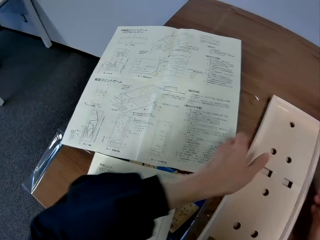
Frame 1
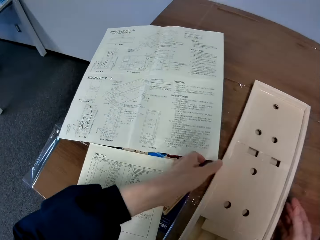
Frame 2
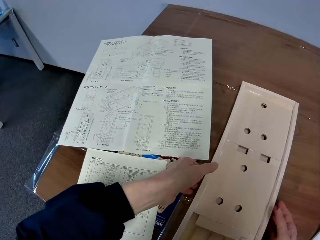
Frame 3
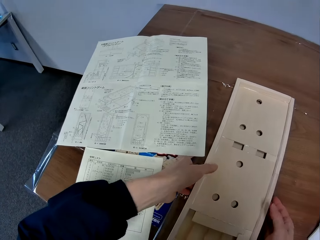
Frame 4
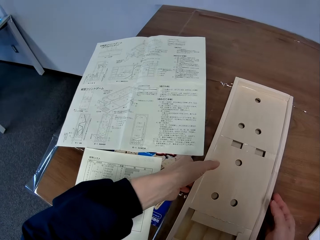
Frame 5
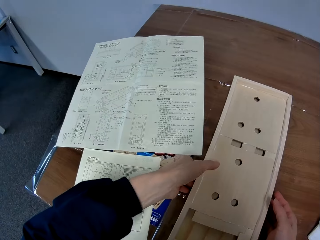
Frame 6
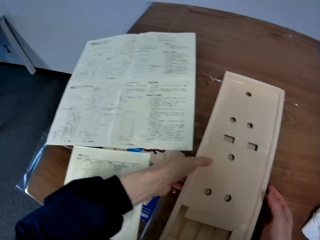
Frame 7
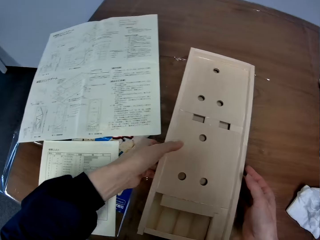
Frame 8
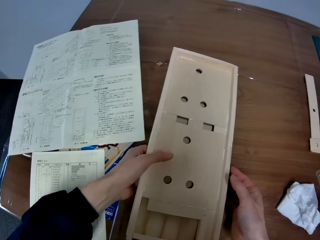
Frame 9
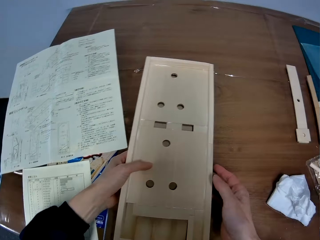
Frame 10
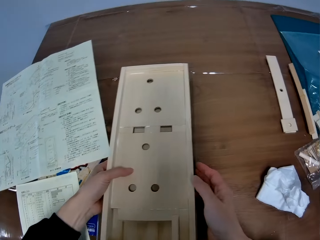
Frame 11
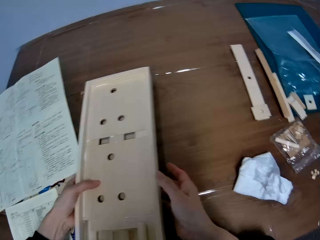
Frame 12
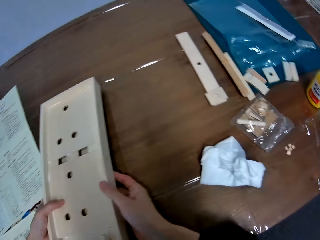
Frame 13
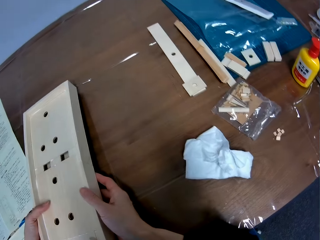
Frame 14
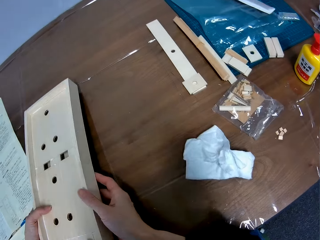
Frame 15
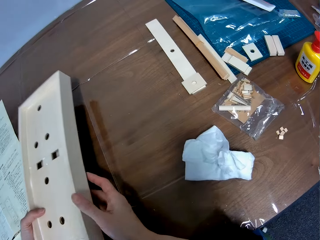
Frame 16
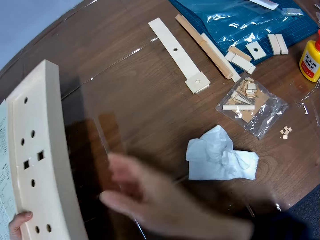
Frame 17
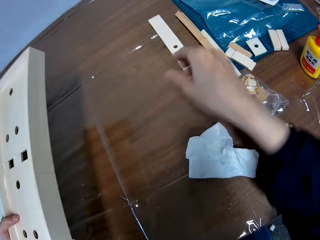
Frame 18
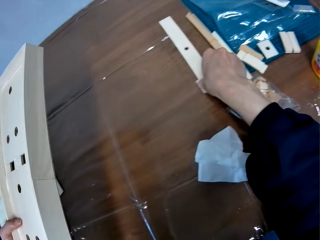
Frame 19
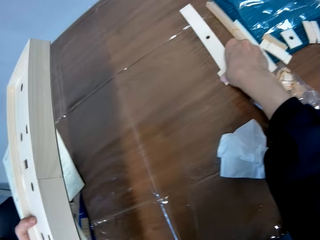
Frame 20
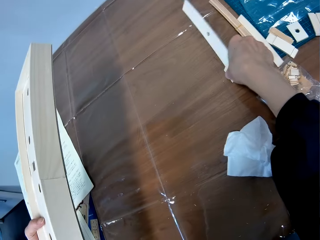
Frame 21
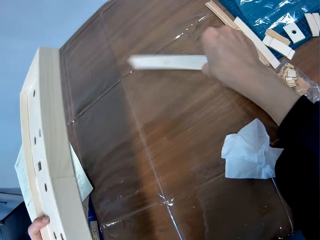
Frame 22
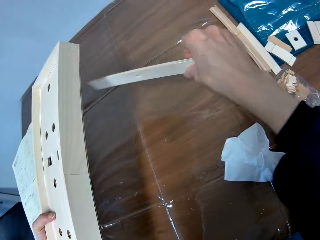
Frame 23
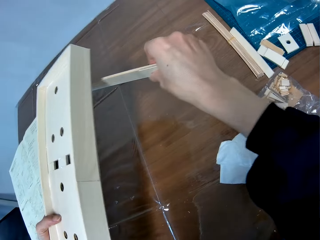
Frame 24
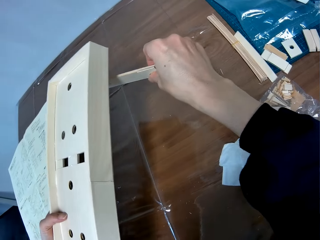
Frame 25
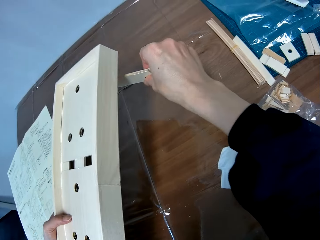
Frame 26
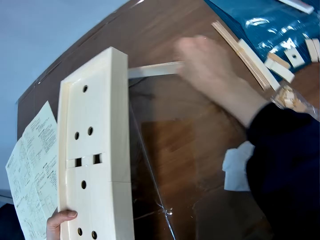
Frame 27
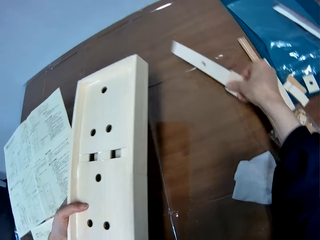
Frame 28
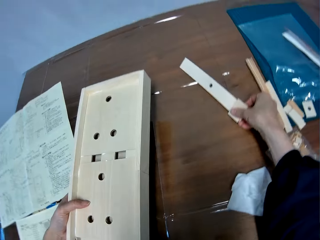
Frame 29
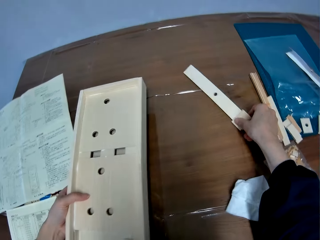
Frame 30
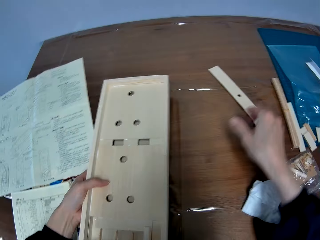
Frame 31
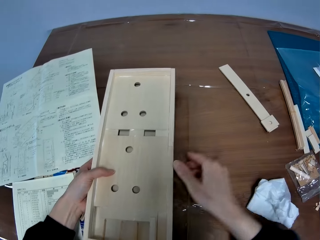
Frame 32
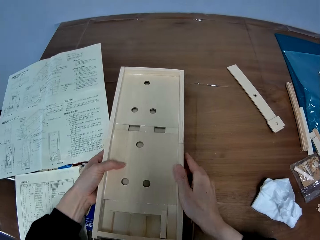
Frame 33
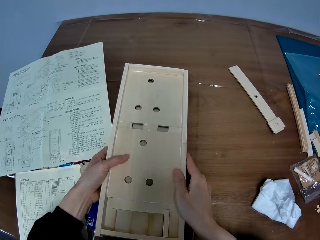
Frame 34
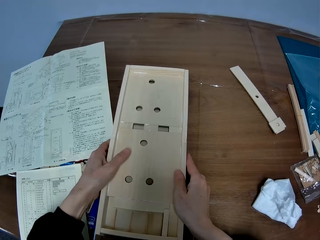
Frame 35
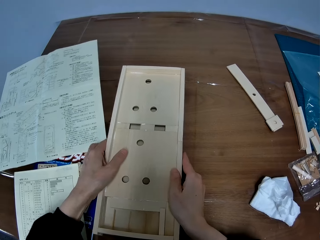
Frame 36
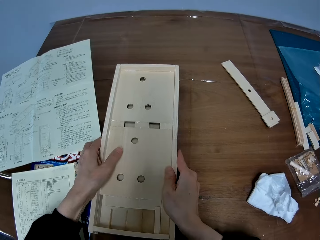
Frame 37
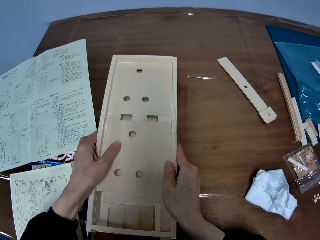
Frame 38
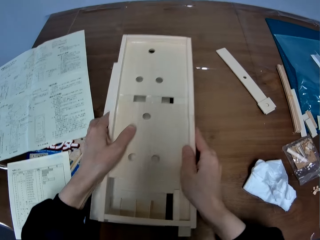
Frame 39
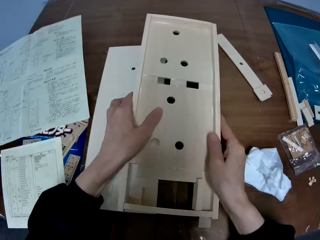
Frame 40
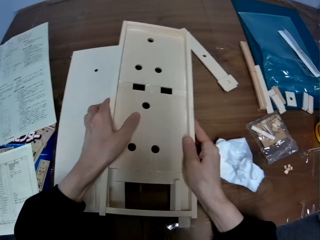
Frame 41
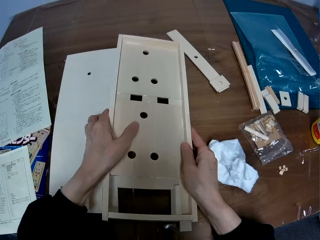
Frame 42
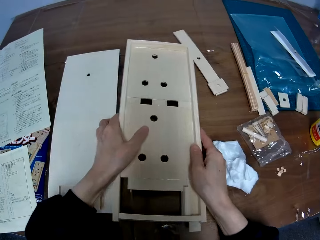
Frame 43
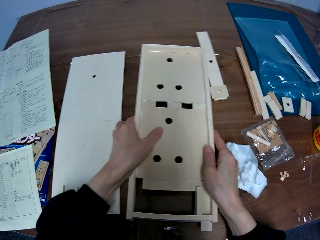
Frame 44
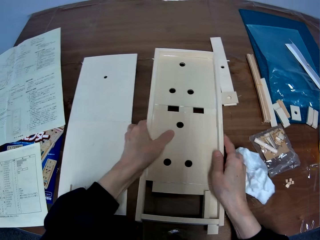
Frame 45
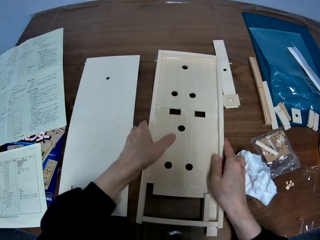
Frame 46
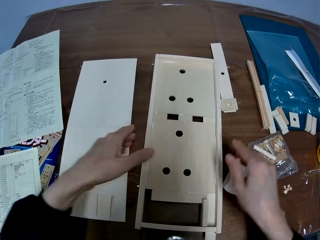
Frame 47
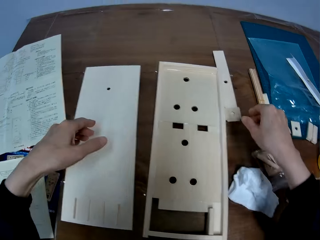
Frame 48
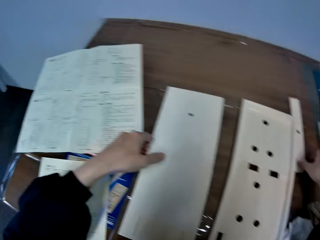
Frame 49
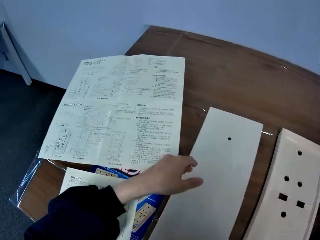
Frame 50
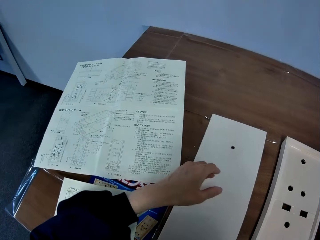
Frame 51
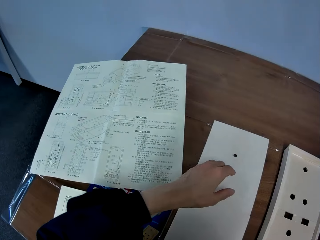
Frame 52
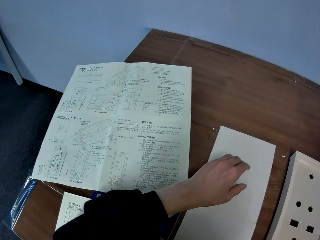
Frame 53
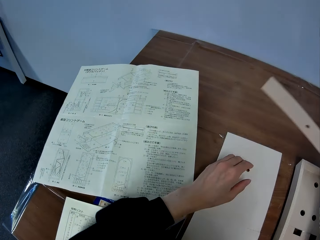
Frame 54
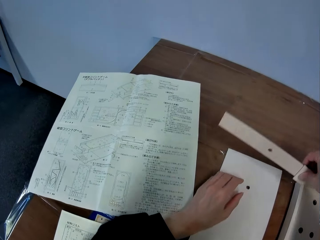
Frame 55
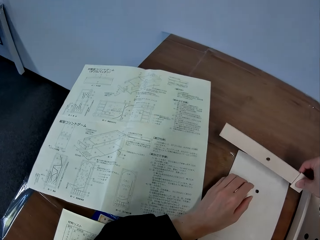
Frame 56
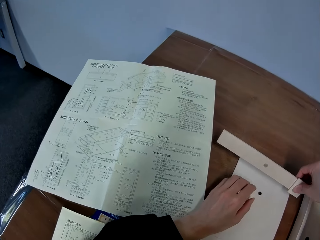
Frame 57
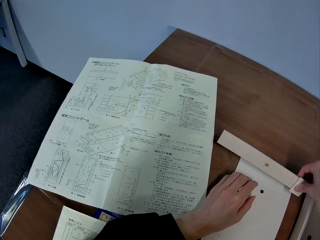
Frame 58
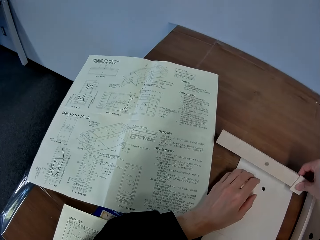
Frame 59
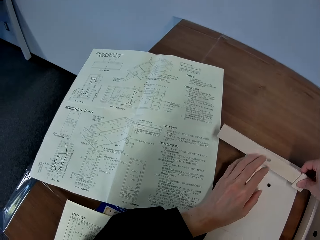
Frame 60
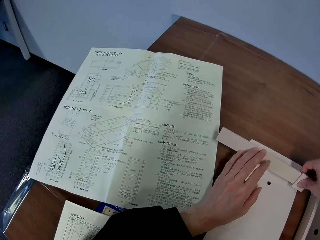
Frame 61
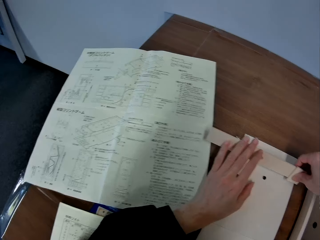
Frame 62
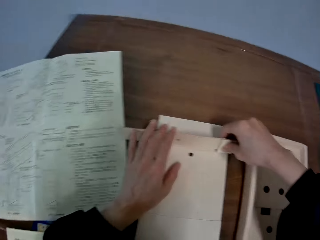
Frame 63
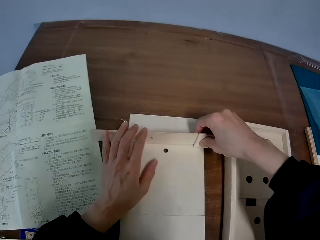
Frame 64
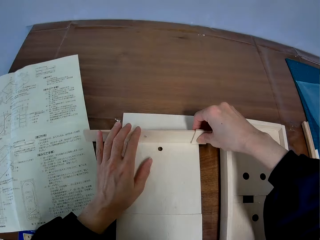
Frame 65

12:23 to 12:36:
The camera wearer lifts the wood craft or wooden pinball machine from the table with both hands. They pick up both pieces of wood from the table. They drop both pieces of wood on the table. They drop the wood craft on the table. They lift the wood craft from the flat wood sheet on the table. They separate the wooden pinball machine. They drop the wood craft on the table. They pick both pieces of wood from the table. They place both pieces of wood on the flat wood sheet.

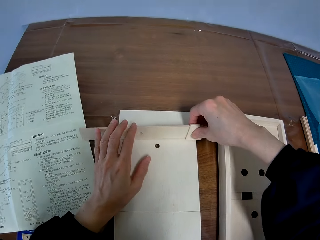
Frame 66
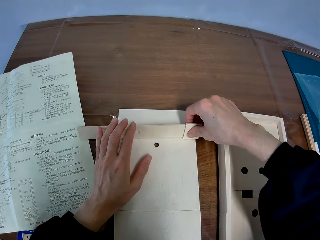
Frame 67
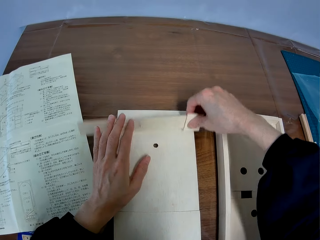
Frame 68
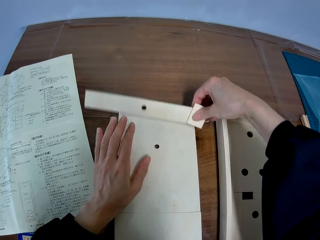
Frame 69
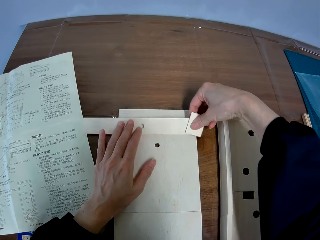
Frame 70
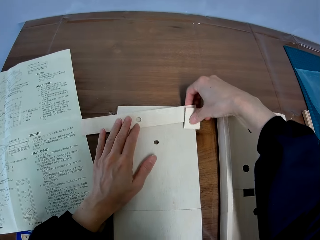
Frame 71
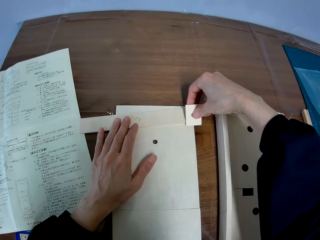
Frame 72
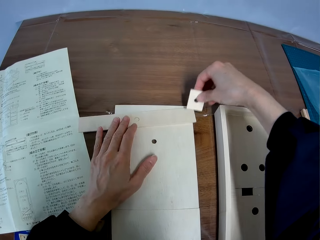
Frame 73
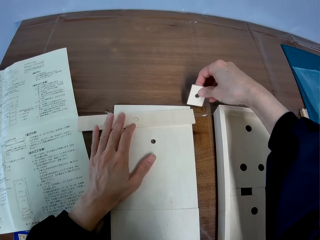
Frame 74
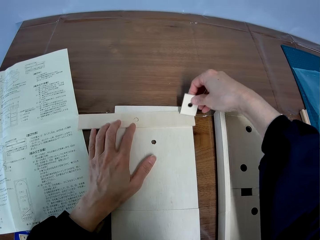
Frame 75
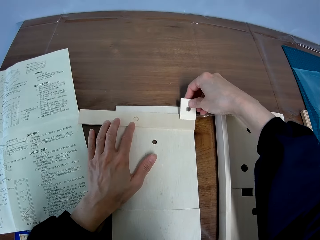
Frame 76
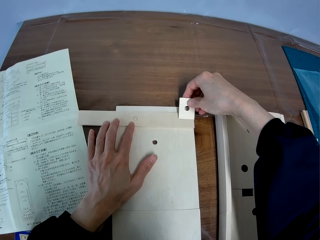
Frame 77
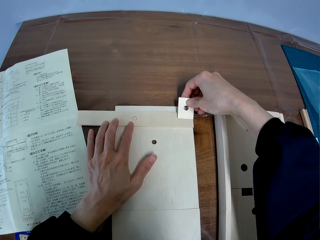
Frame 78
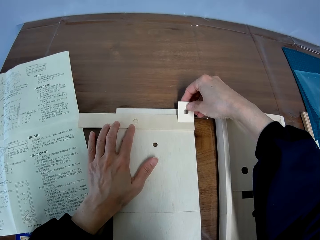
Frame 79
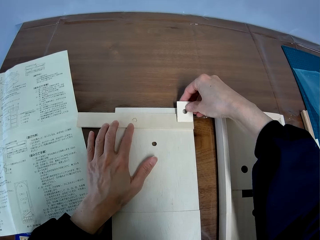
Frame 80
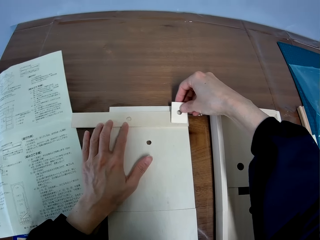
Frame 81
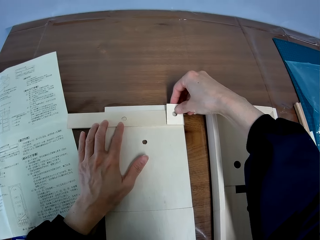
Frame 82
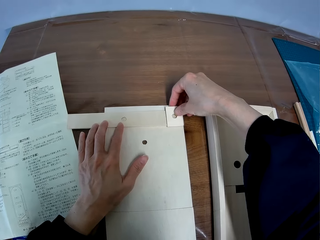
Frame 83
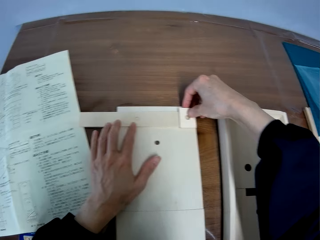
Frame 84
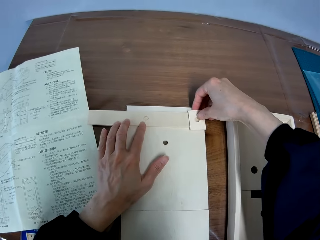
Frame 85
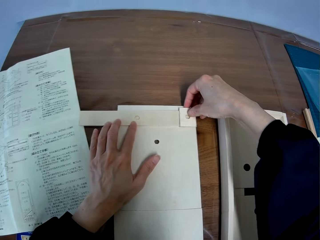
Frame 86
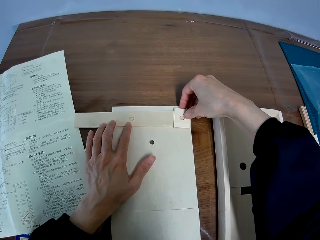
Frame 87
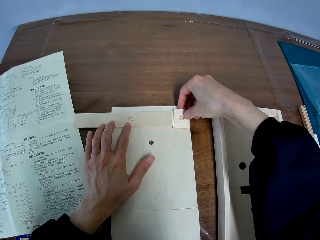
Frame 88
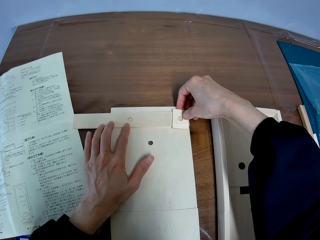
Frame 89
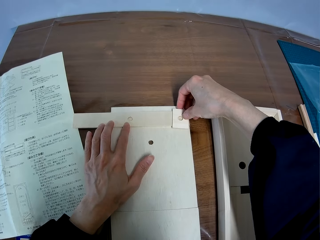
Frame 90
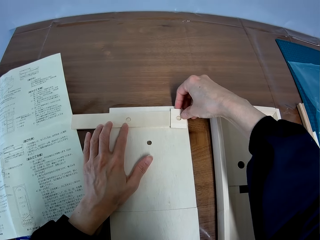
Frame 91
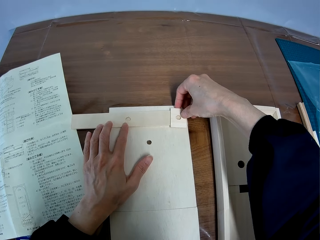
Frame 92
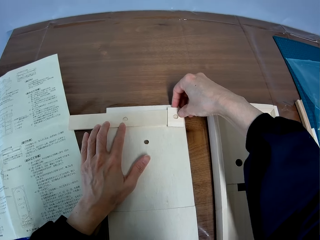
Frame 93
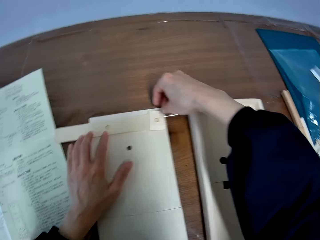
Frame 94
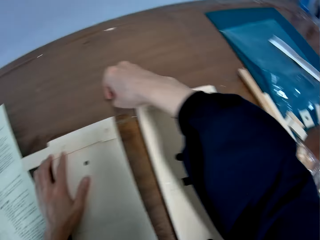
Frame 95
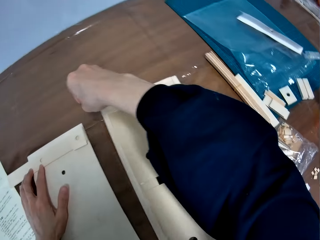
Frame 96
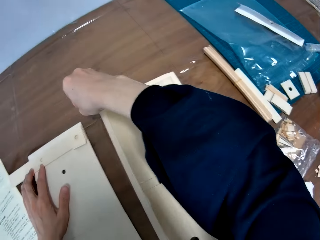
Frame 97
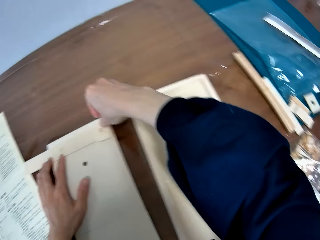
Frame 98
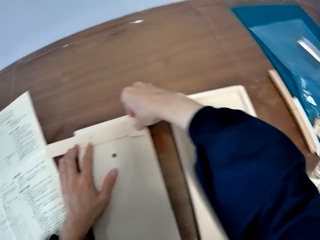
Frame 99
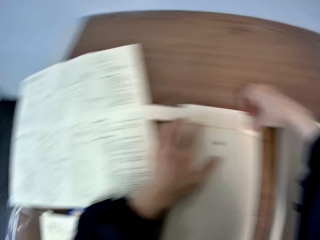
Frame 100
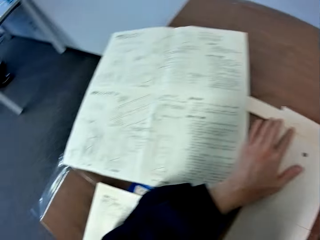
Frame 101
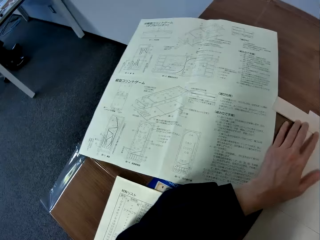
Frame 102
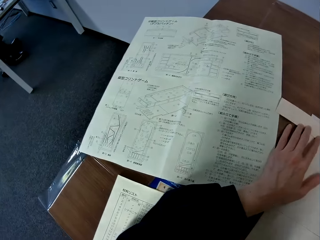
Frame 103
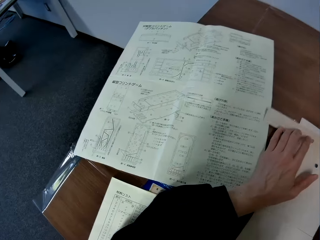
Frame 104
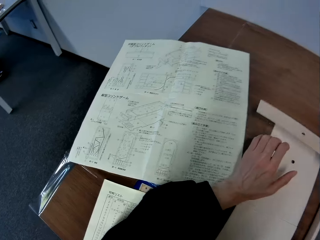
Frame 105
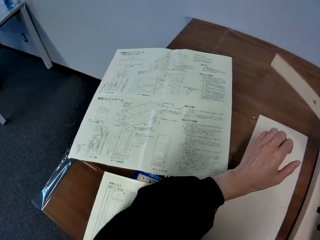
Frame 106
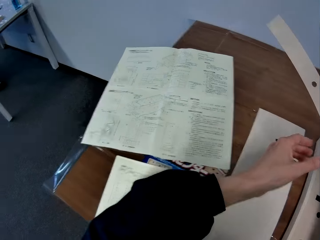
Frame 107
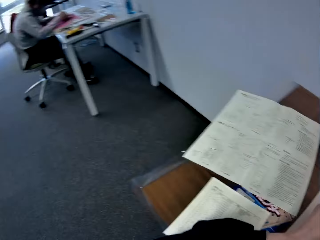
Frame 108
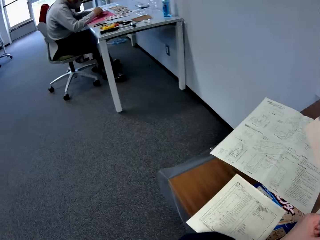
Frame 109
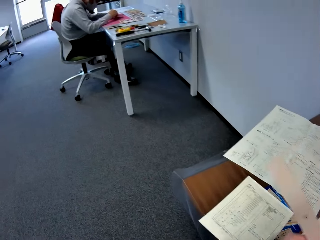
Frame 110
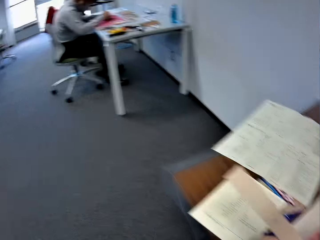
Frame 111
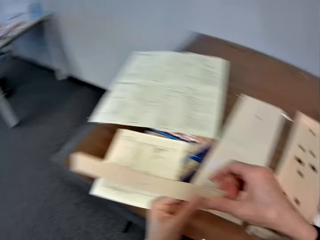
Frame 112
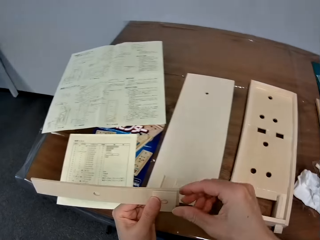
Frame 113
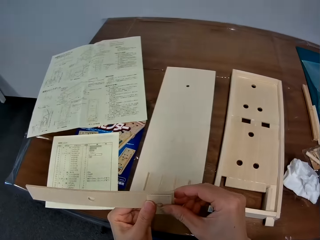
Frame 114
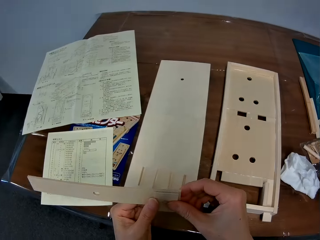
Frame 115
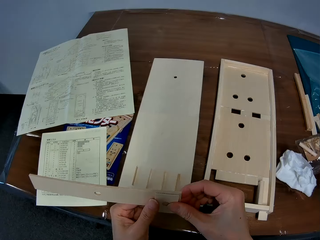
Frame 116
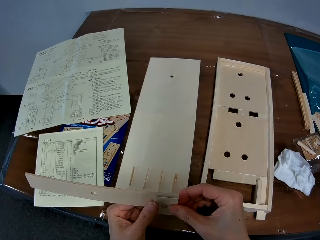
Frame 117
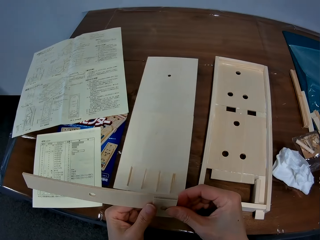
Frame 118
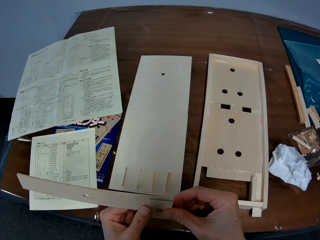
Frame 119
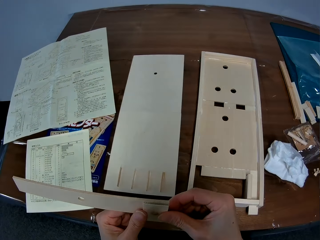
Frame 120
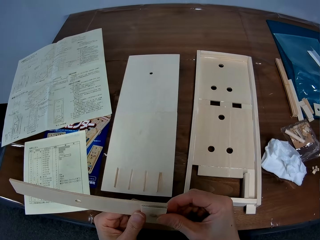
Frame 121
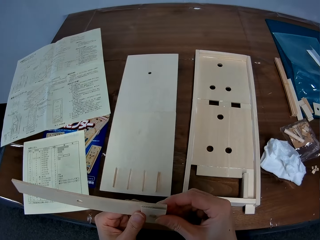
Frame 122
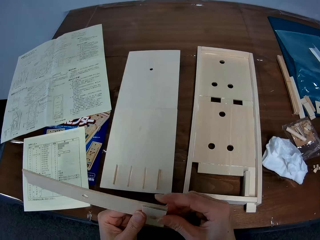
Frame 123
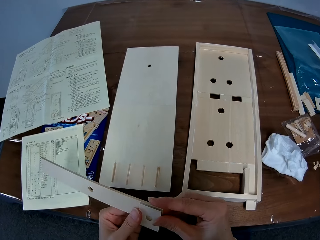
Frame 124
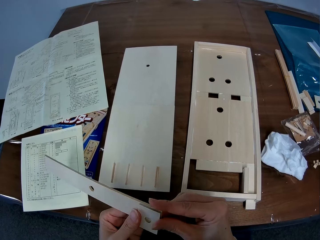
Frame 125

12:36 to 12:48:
The camera wearer supports the long piece of wood with his left hand. He raises the short piece of wood. He sets the short piece of wood on the long piece of wood on the flat wood sheet. He lifts both pieces of wood from the flat wood sheet with his right hand. He holds both pieces of wood together with both hands.
